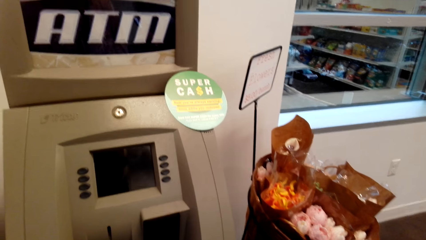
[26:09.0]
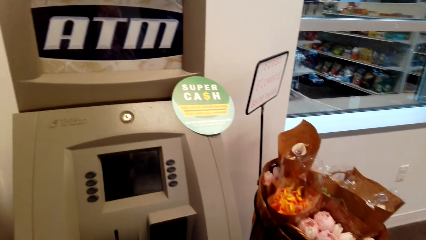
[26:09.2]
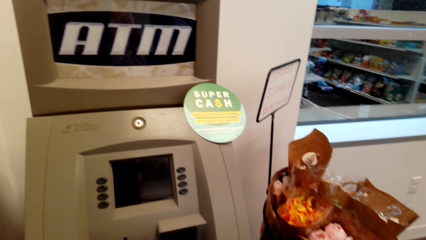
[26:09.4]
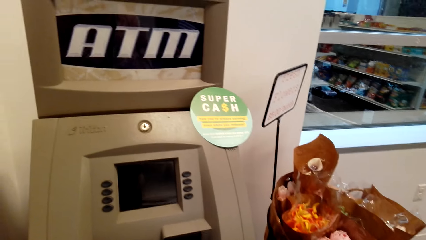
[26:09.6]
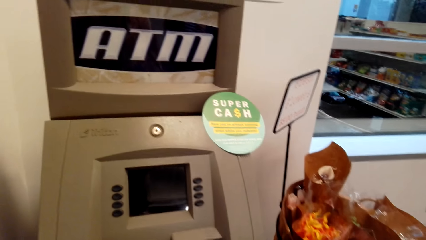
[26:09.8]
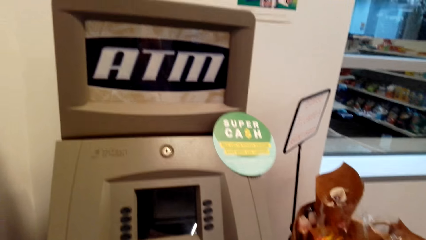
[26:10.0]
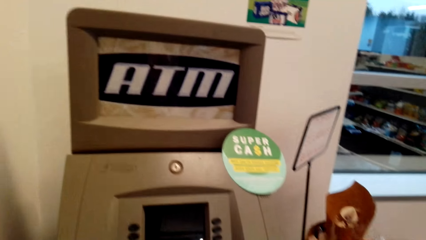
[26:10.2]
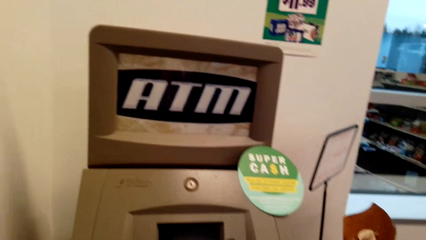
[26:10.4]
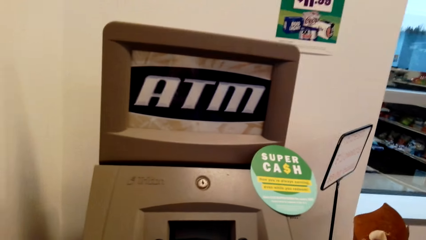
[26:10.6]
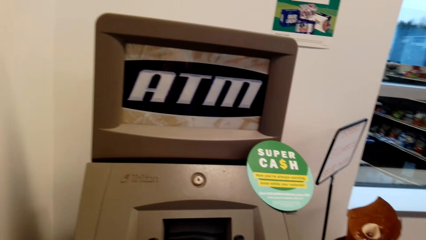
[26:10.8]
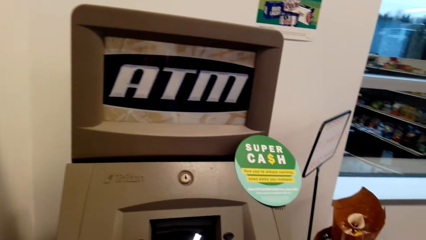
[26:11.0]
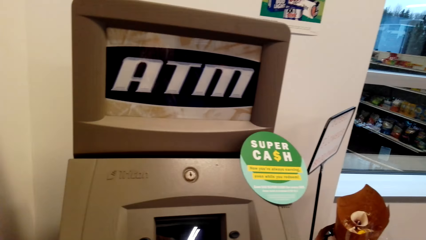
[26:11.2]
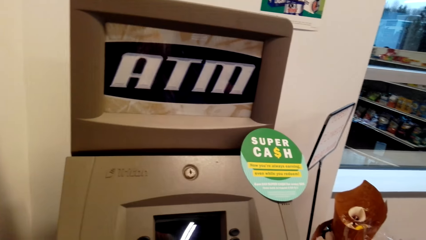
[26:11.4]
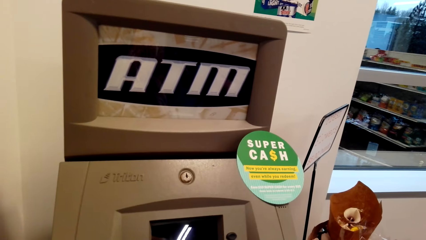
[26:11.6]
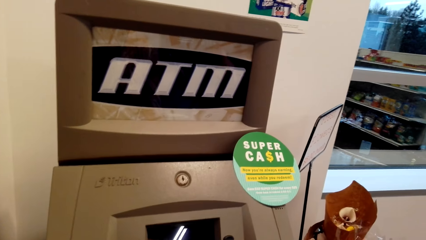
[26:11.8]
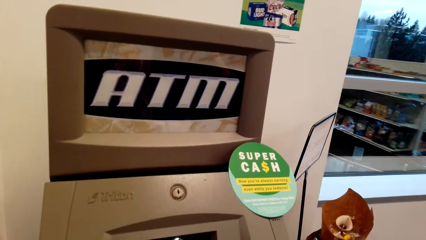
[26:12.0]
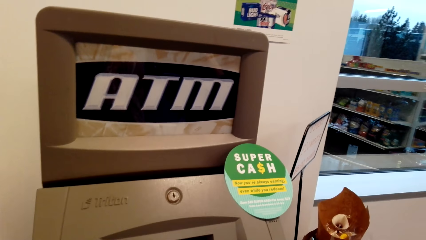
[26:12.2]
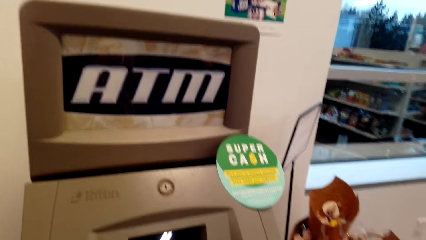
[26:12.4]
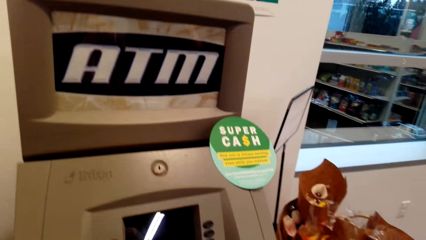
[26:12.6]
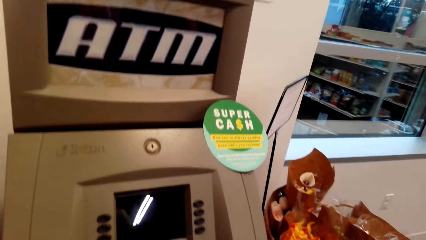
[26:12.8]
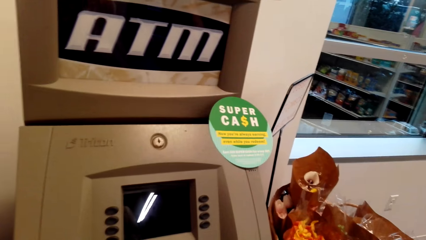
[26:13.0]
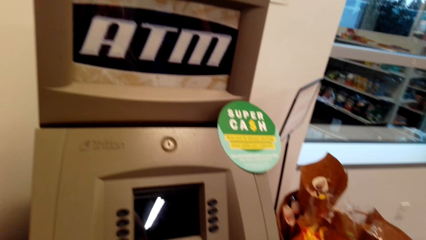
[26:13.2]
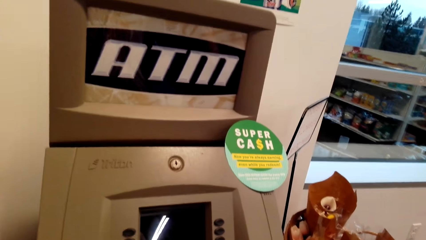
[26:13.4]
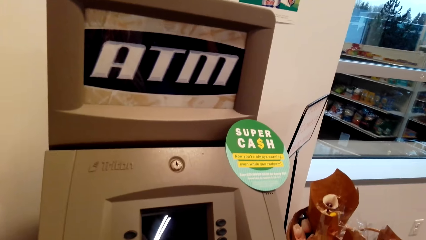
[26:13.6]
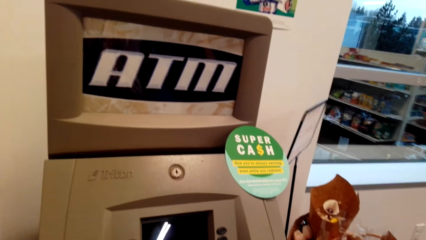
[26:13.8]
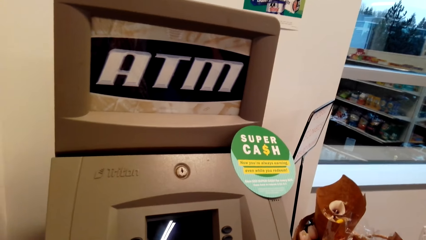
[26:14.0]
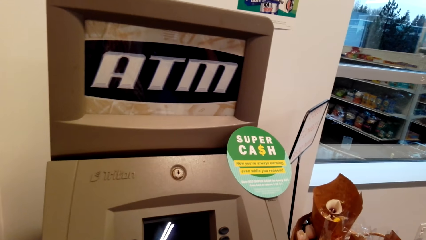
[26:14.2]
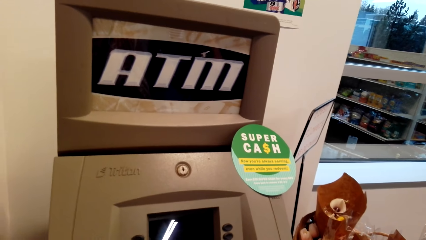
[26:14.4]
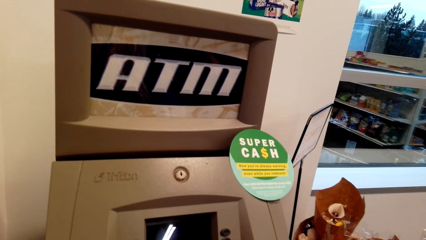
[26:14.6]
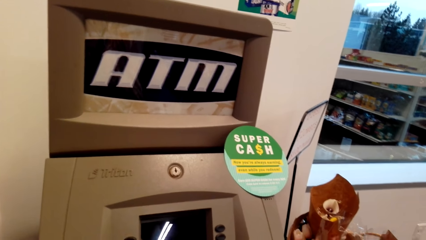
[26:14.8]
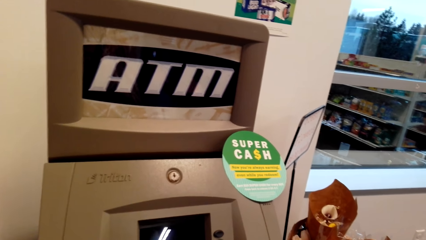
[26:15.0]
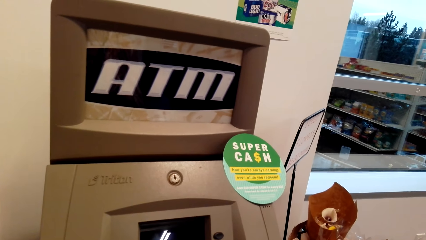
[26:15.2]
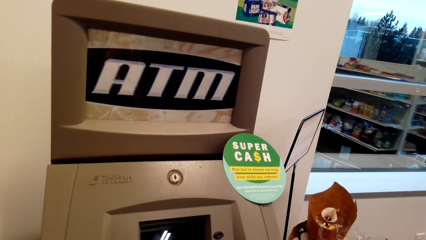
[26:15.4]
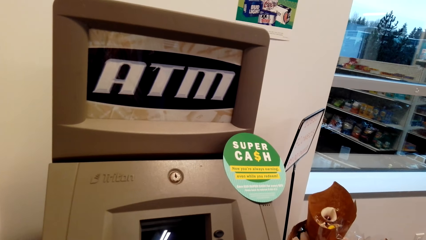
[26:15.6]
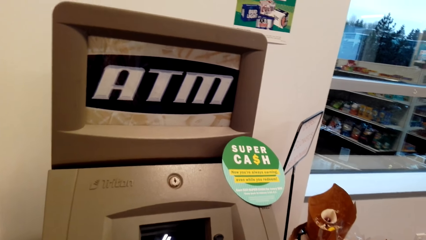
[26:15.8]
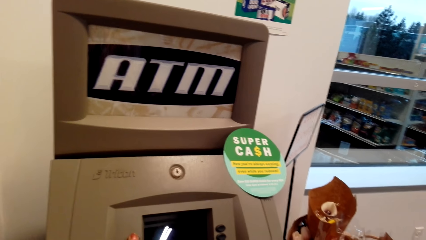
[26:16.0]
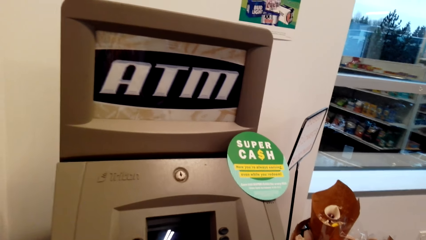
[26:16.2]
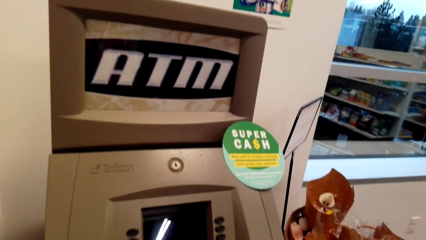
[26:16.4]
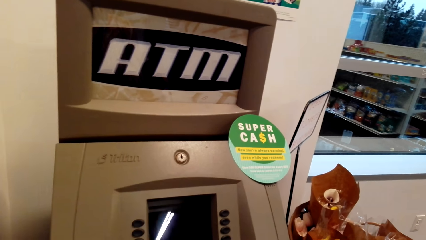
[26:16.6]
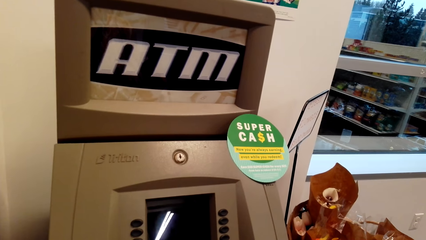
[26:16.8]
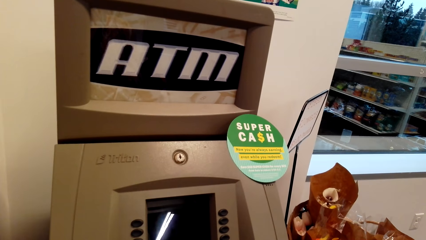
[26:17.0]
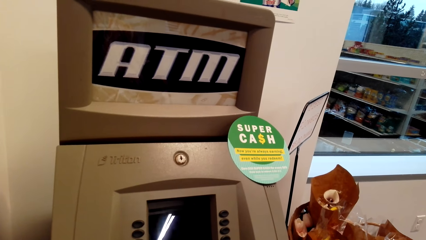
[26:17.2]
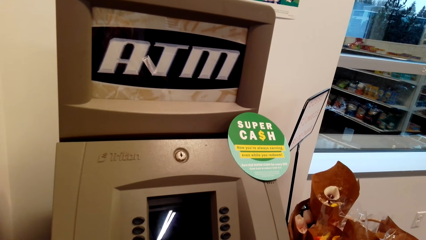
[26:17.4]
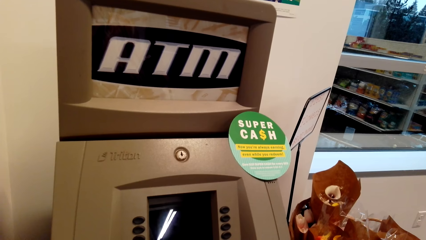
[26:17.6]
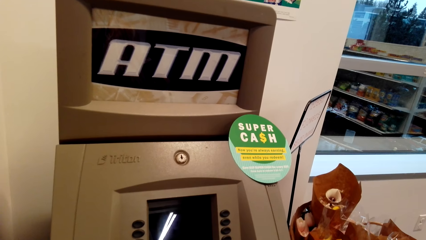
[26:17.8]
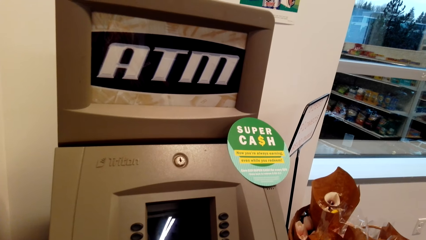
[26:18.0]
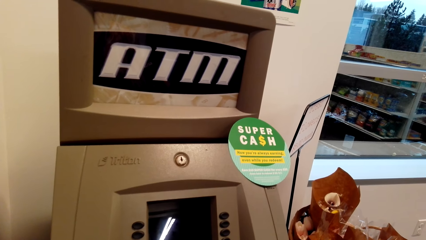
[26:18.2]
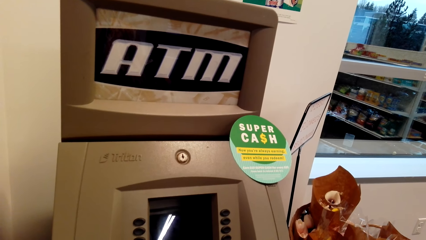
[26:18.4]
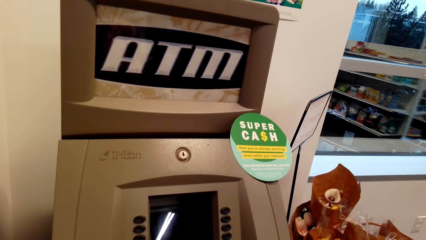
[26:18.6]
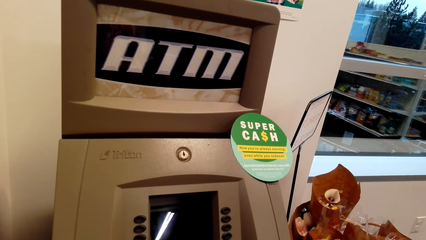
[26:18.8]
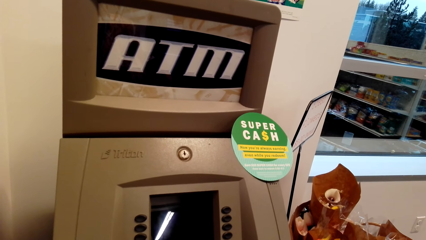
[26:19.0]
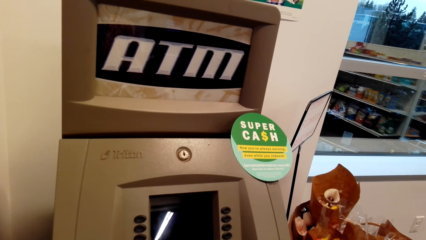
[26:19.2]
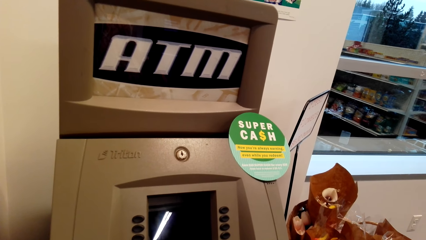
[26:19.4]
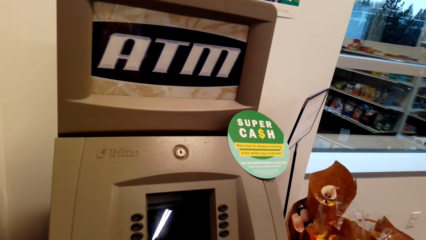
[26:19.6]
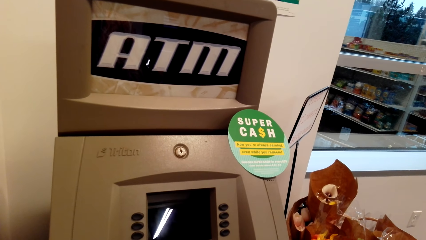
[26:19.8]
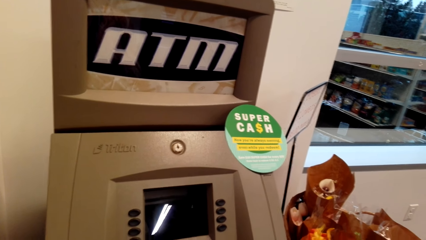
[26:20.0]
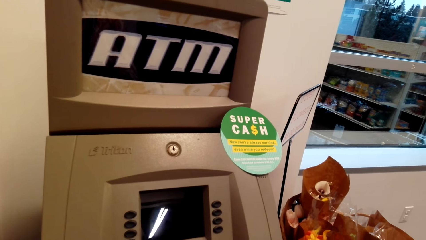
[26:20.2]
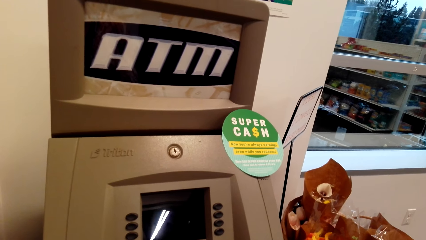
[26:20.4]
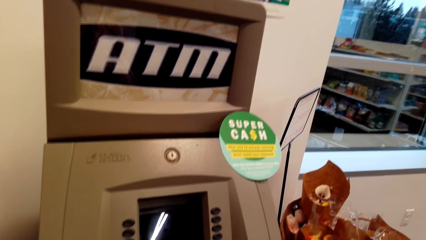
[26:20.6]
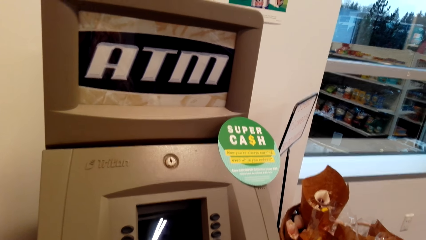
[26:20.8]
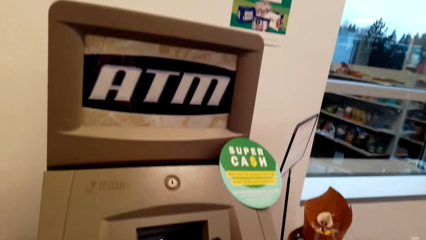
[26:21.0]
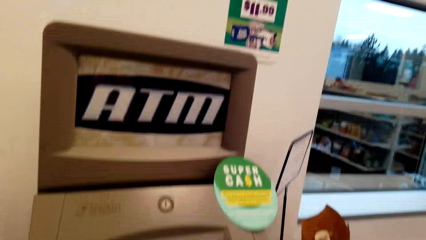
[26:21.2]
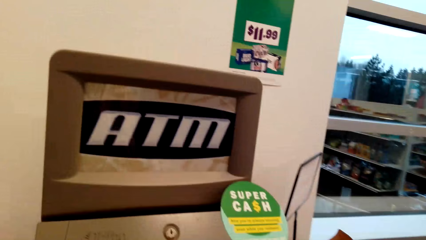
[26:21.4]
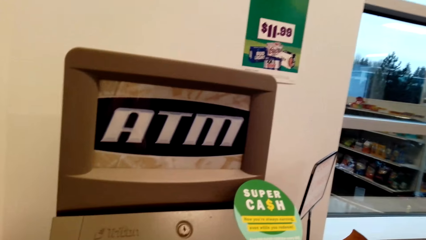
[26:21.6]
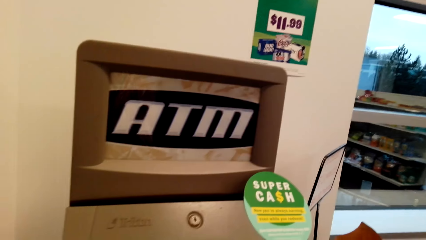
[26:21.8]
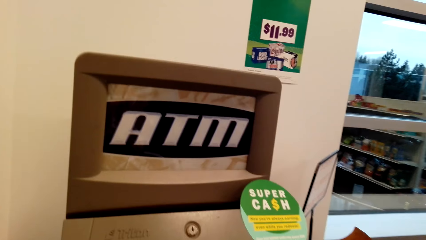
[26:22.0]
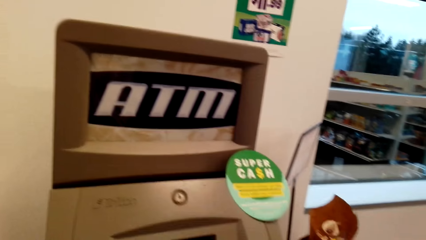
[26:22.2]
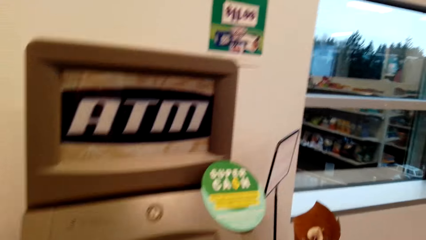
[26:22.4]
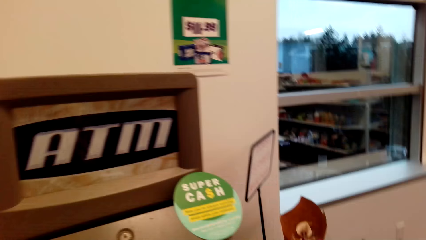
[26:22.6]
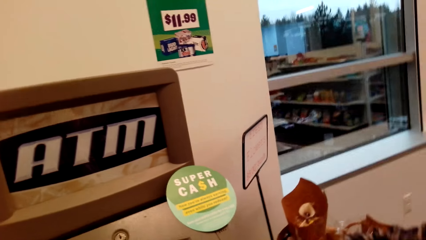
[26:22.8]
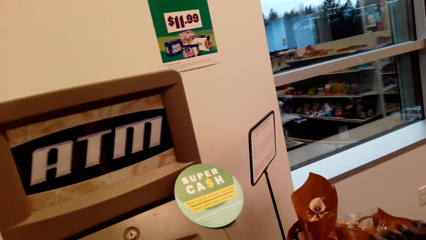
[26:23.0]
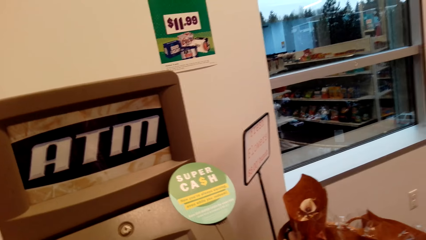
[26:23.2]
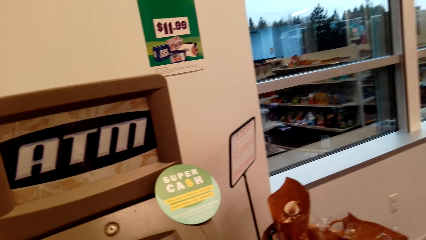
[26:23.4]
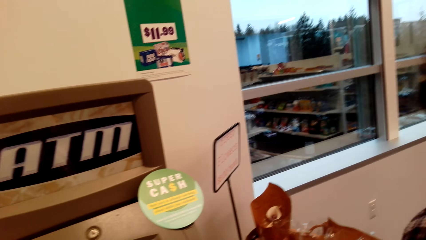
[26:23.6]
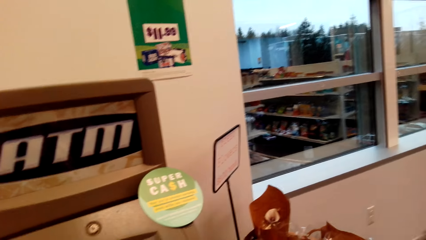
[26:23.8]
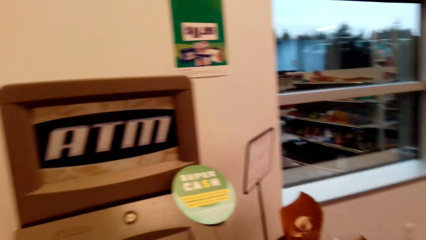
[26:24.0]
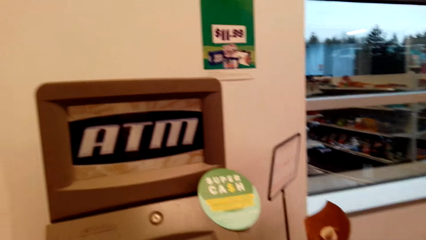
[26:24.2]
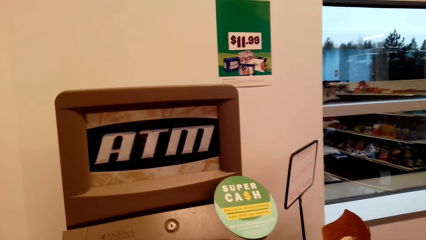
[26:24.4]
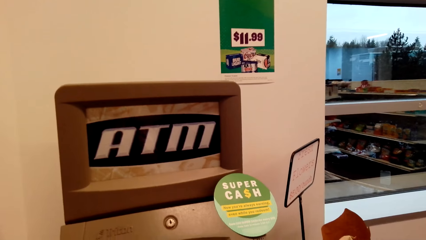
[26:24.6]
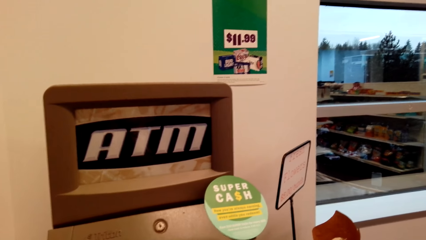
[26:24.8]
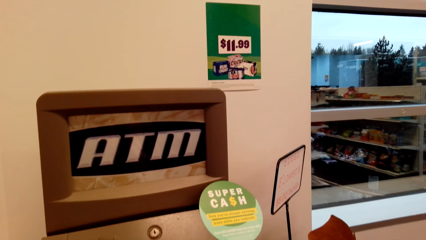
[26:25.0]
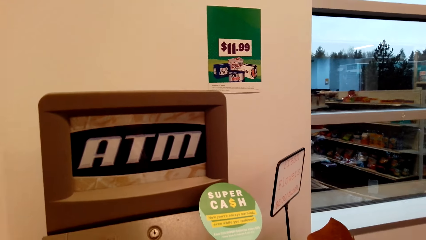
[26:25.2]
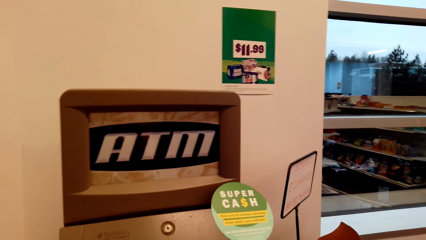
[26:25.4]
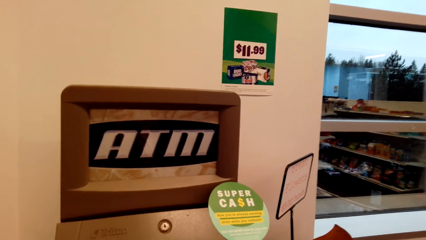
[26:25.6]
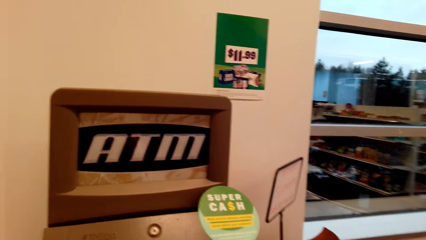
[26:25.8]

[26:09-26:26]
The camera wearer operates the teller machine.
